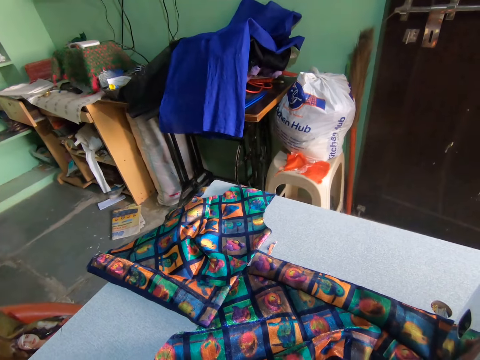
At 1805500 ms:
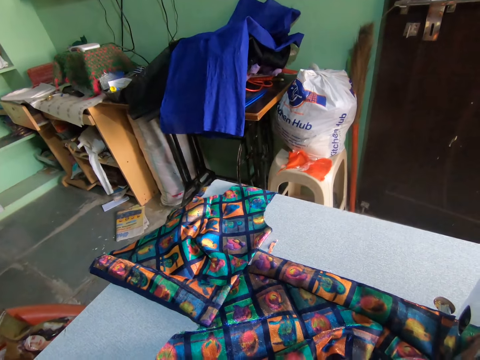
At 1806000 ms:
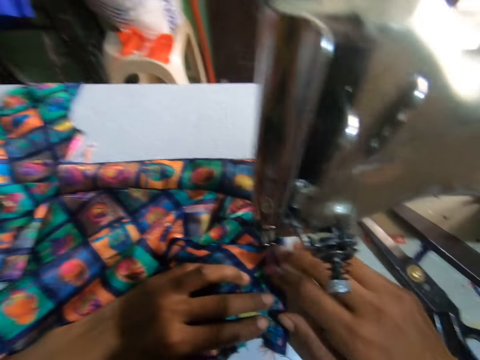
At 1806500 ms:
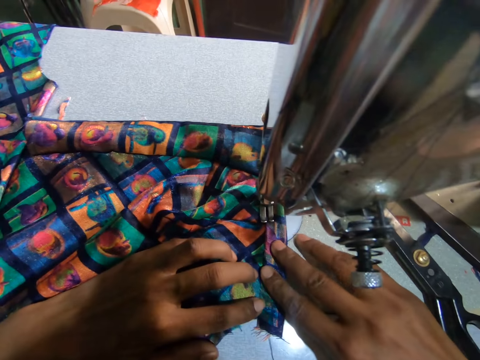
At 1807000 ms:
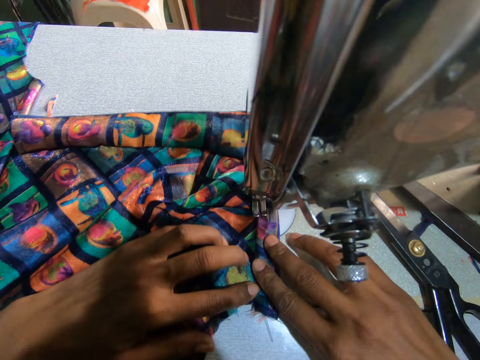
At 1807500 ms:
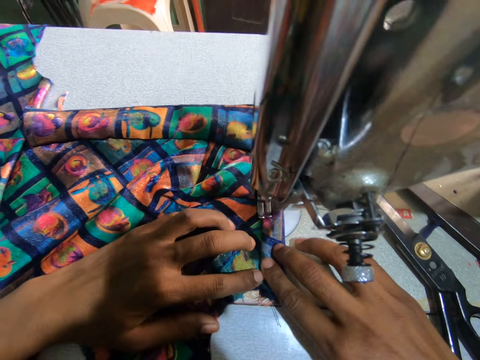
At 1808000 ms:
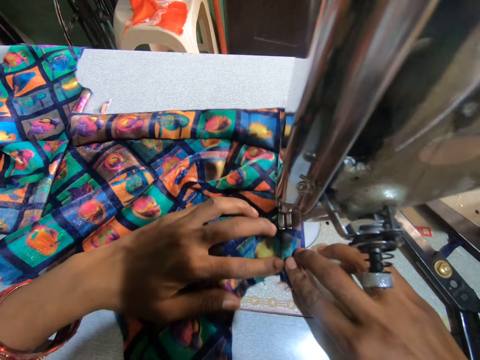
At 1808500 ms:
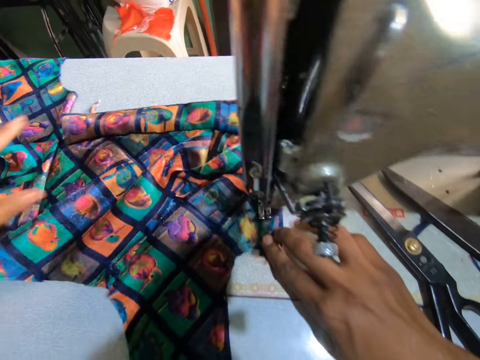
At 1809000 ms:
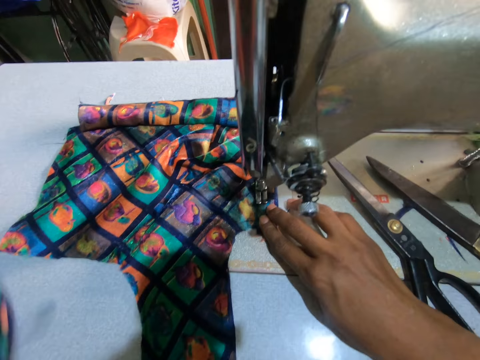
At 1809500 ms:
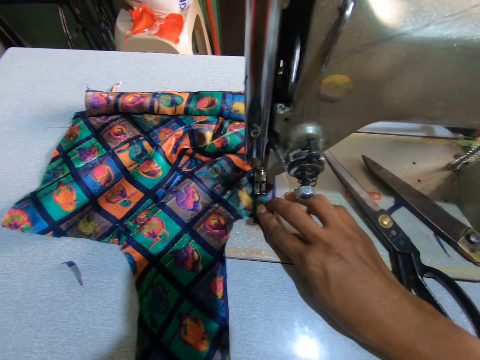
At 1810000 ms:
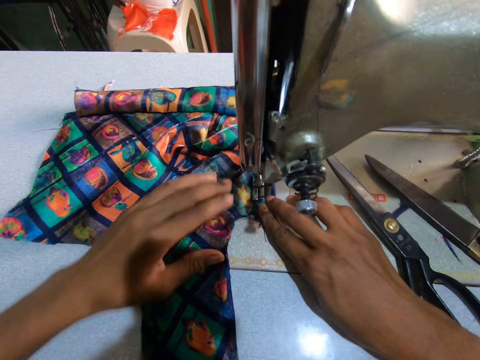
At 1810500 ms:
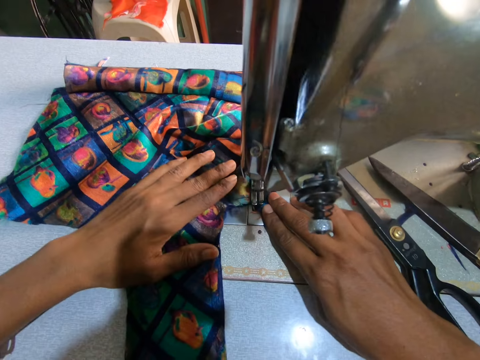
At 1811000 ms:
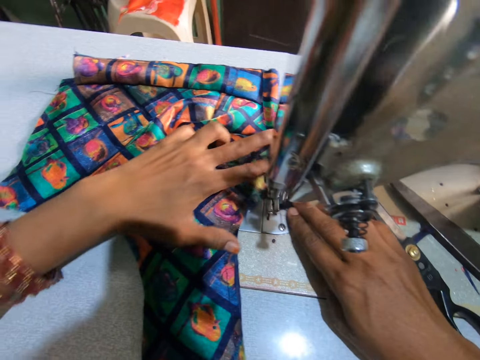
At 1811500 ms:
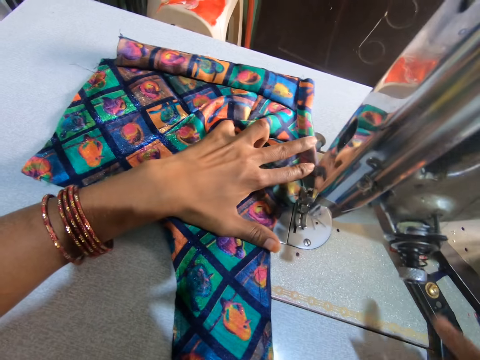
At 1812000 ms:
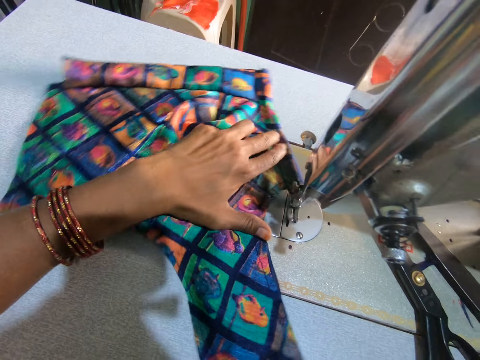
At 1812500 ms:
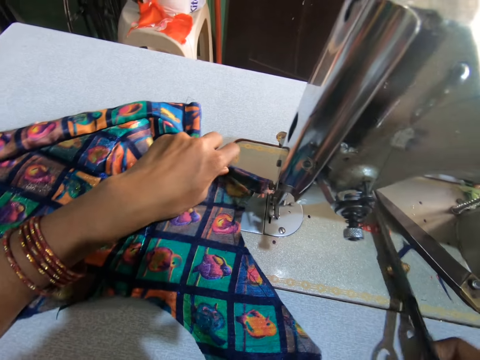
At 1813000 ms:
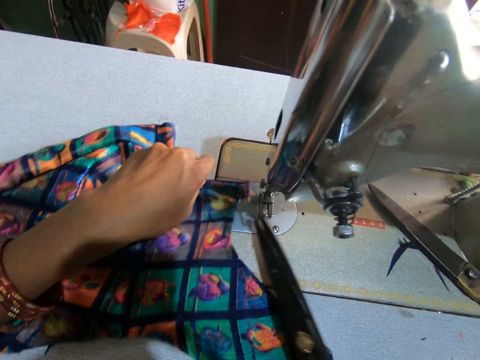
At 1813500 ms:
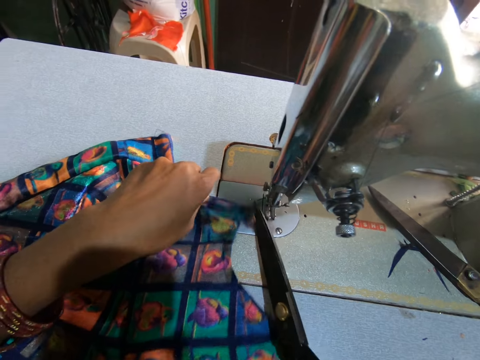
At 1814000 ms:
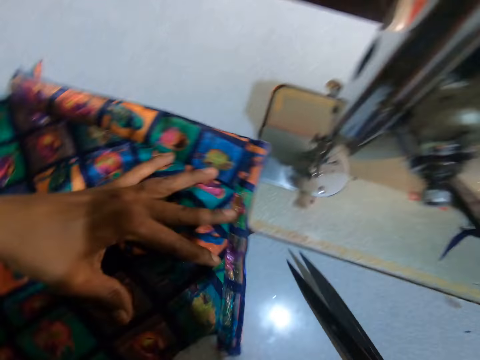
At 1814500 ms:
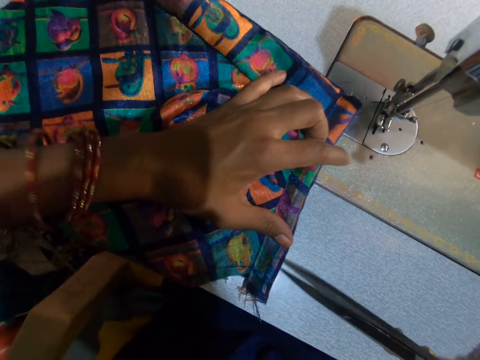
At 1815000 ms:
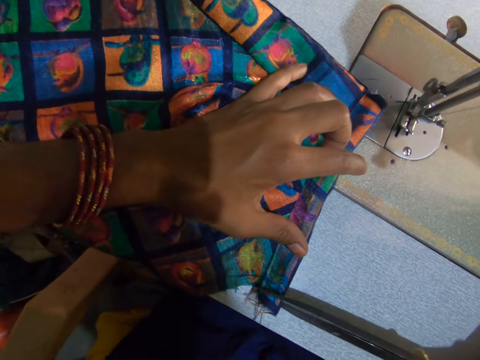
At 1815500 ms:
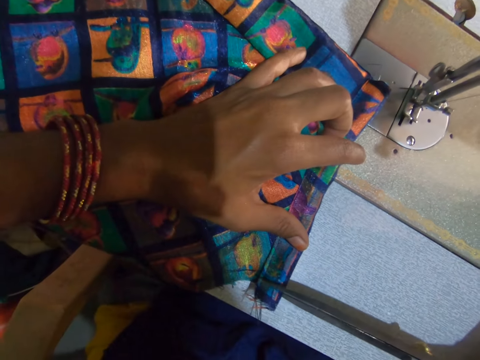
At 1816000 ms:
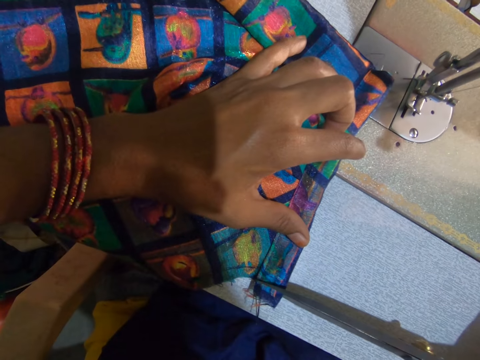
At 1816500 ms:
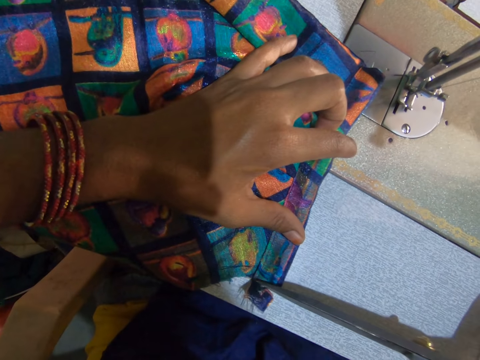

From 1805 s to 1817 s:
The camera wearer adjusts the fabric. She sews the fabric. She picks up a fabric. She drops the fabric on the thighs. She places the left hand on a fabric. She carries the scissors on the sewing machine table with her right hand. She picks up the scissors. She cuts the thread from the sewing machine with the scissors. She rotates the fabric. She trims the fabric with the scissors.

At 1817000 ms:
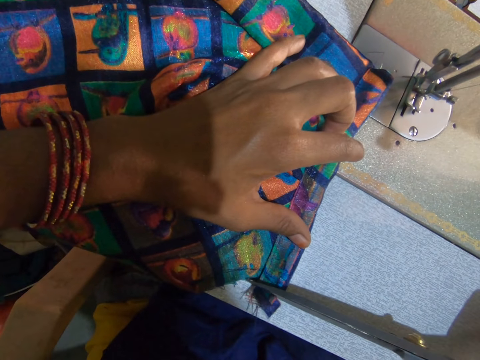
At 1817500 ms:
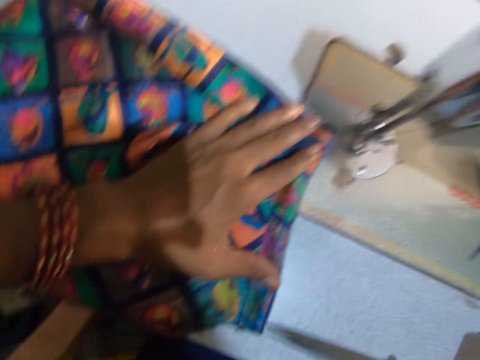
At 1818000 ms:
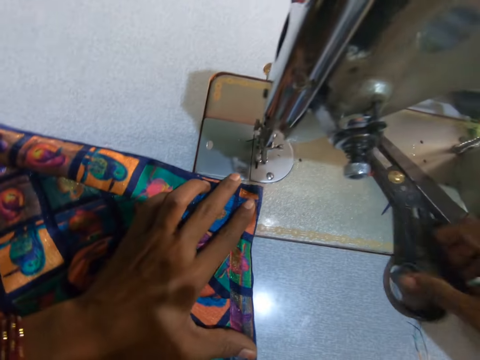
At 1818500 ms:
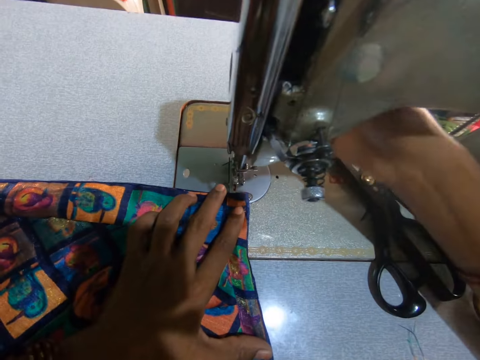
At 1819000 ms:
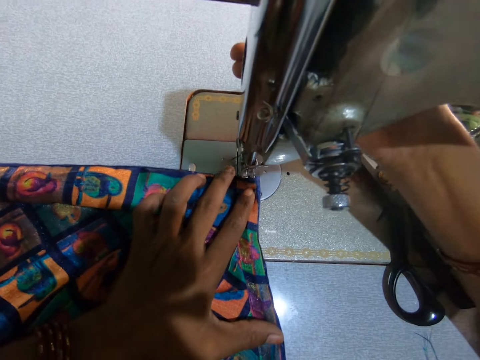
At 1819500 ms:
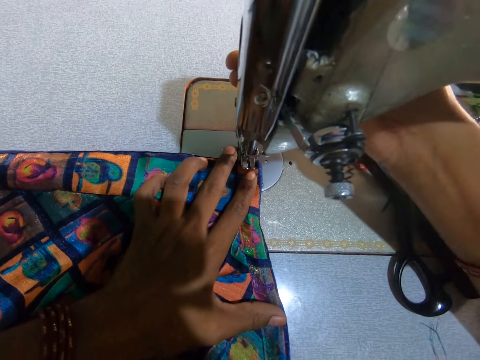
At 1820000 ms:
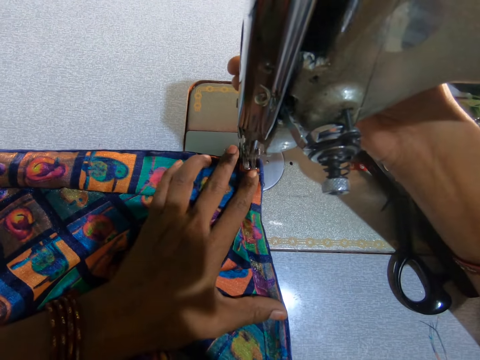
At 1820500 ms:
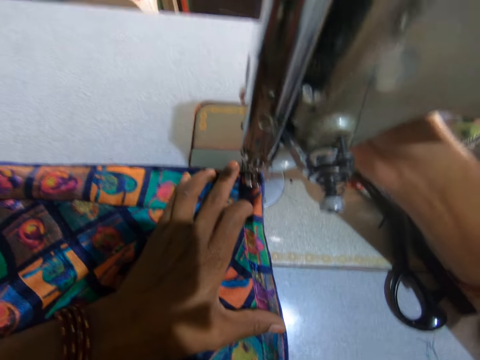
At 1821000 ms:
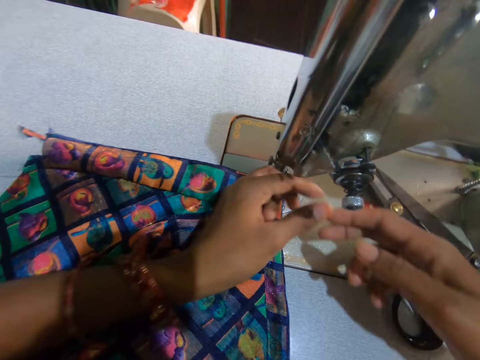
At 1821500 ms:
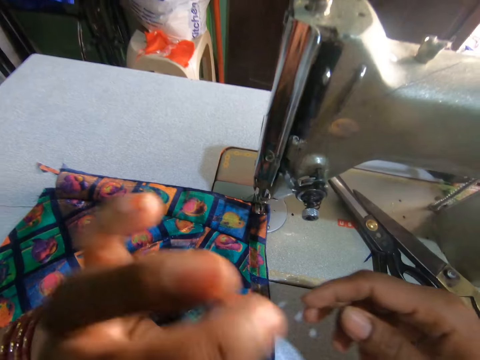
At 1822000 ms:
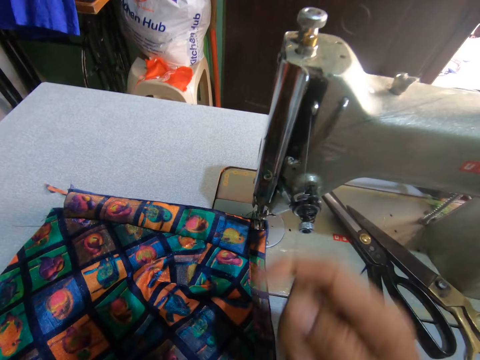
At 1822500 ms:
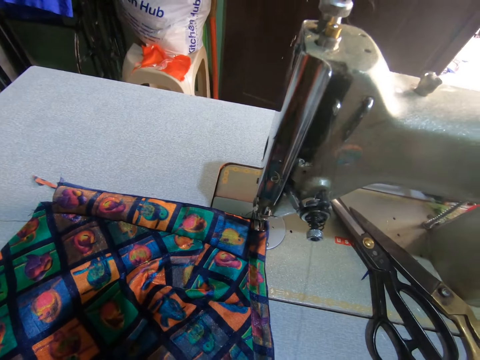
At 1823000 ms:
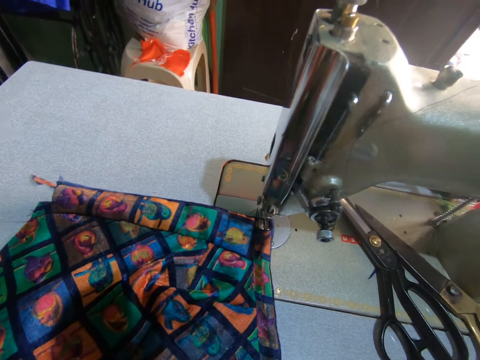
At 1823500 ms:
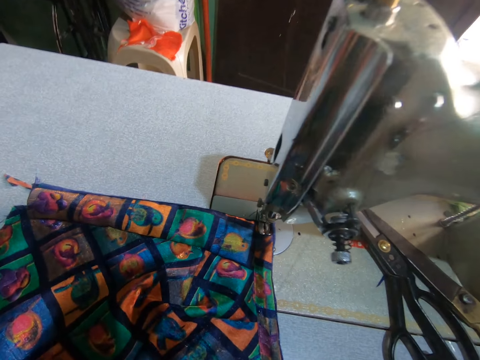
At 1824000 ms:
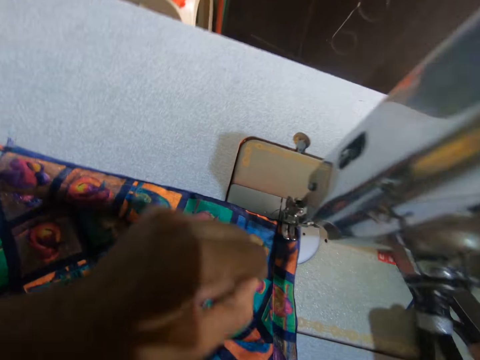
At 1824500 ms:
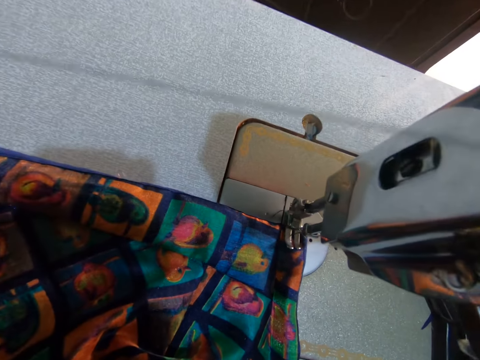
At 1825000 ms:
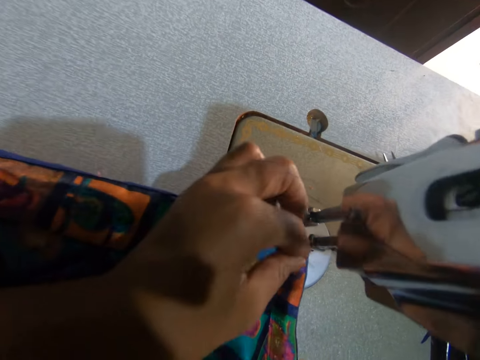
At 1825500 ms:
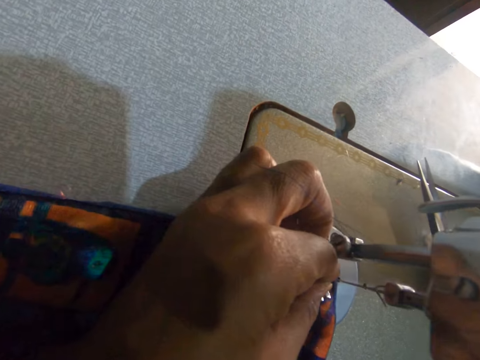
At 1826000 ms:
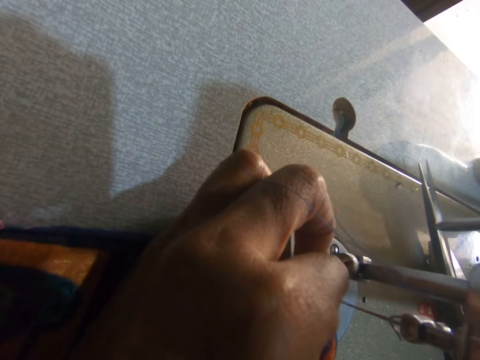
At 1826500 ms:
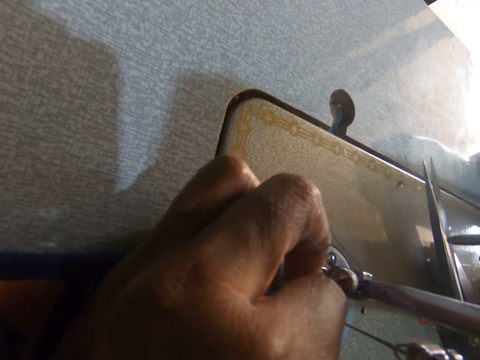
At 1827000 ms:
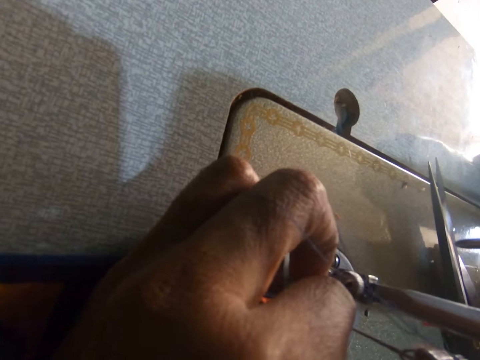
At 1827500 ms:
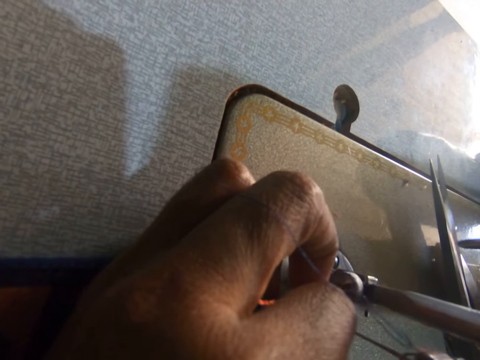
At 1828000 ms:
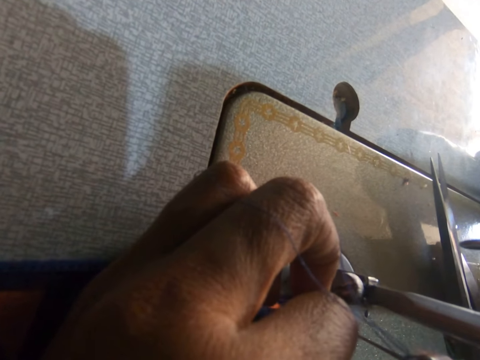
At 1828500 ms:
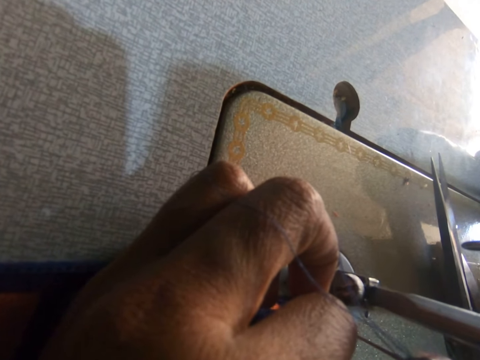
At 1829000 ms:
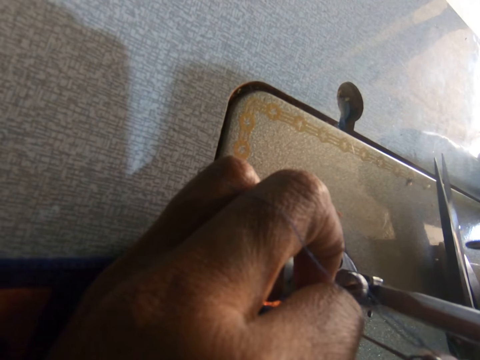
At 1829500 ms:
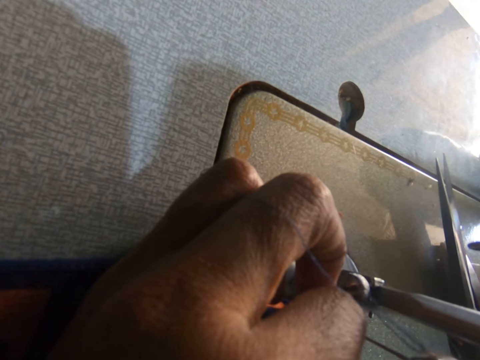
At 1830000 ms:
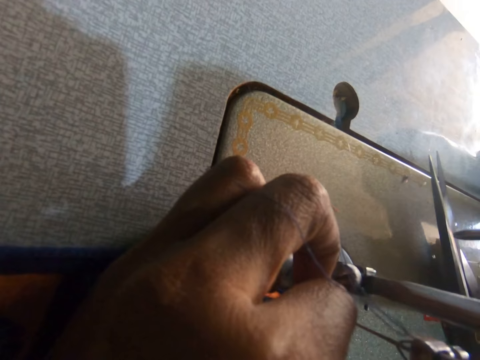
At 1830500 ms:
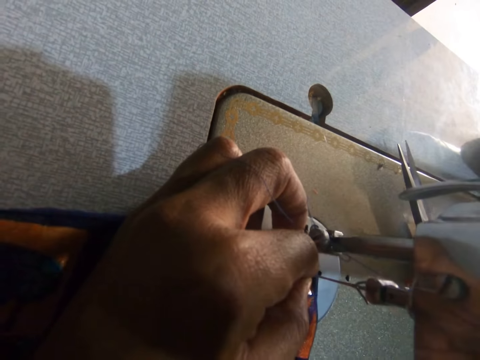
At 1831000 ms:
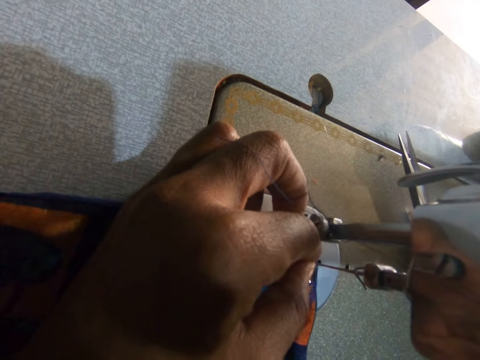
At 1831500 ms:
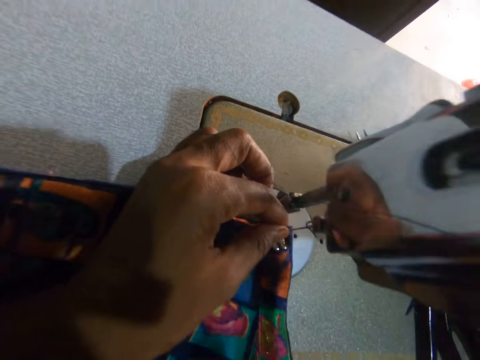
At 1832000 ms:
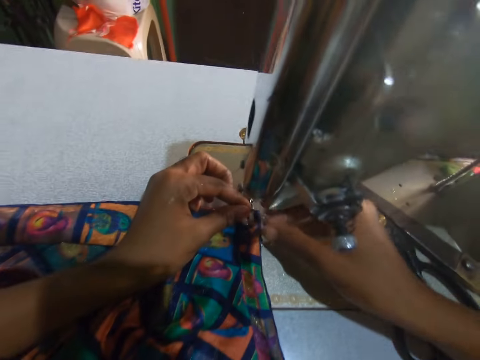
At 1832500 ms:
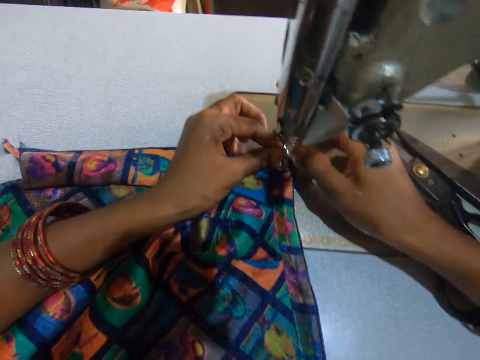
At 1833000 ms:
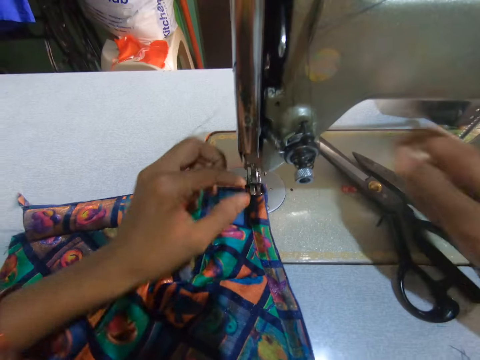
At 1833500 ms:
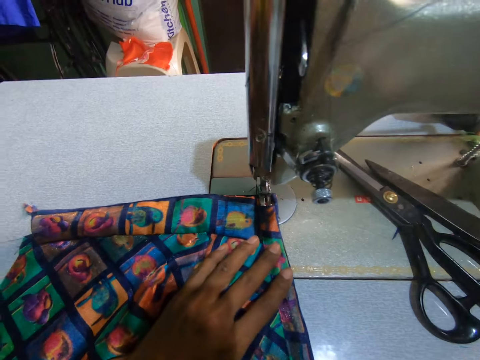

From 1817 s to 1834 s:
The camera wearer moves the fabric. They drop the scissors on the sewing machine table. They operate the sewing machine. They sew the fabric with the sewing machine. They adjust the sewing machine thread. They pull the sewing thread. They put the sewing thread in the knitting needle. They pull the sewing thread.
